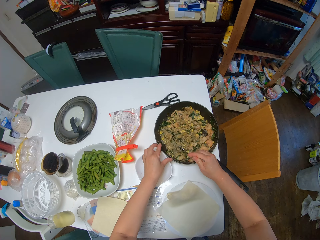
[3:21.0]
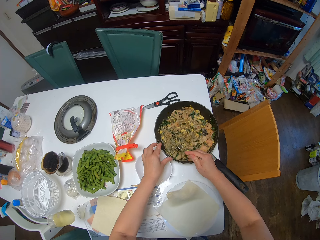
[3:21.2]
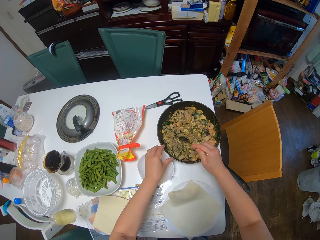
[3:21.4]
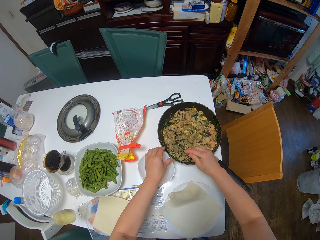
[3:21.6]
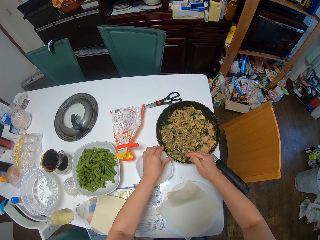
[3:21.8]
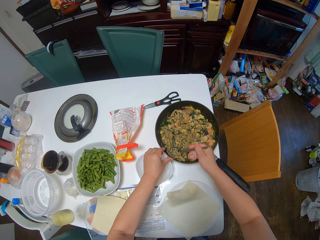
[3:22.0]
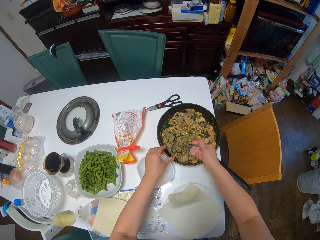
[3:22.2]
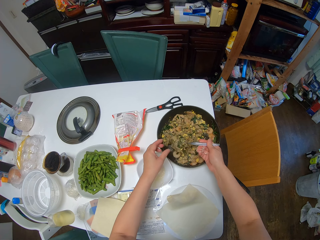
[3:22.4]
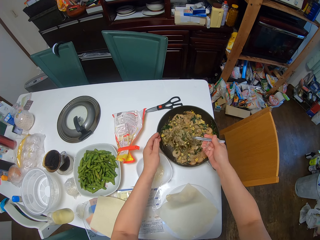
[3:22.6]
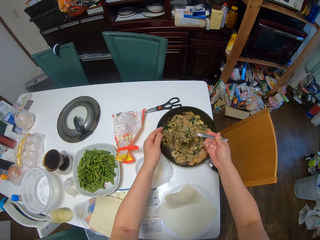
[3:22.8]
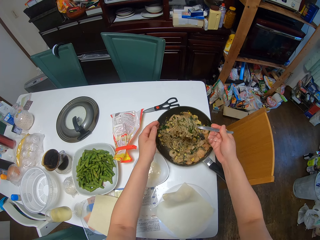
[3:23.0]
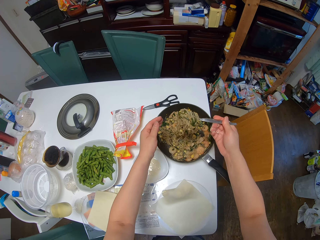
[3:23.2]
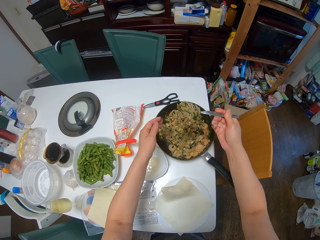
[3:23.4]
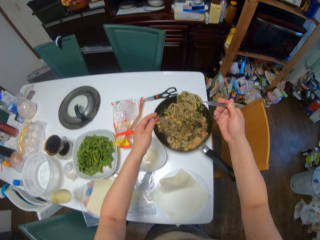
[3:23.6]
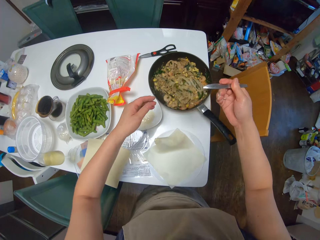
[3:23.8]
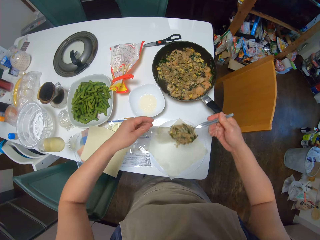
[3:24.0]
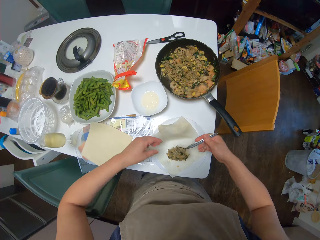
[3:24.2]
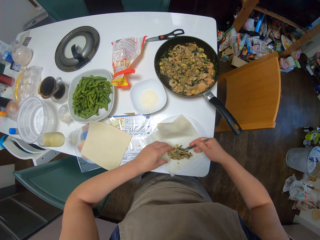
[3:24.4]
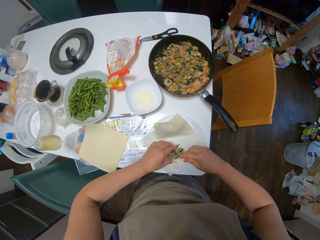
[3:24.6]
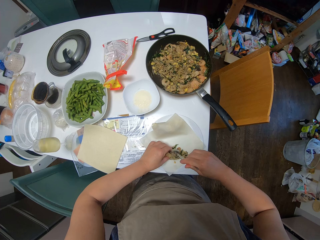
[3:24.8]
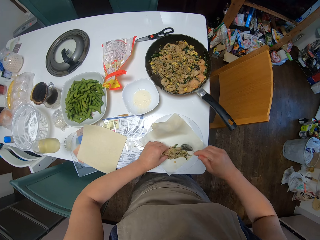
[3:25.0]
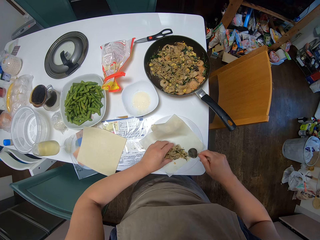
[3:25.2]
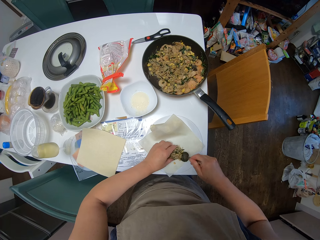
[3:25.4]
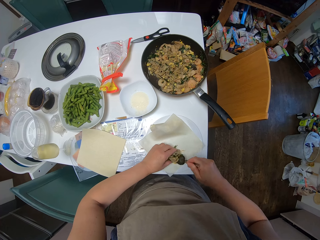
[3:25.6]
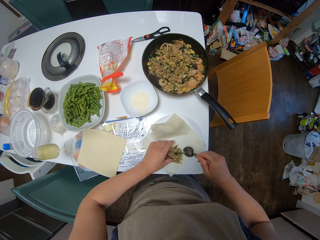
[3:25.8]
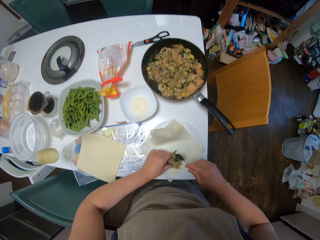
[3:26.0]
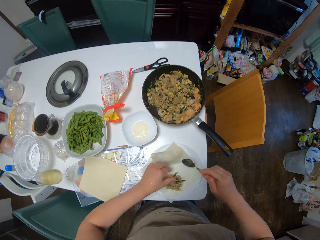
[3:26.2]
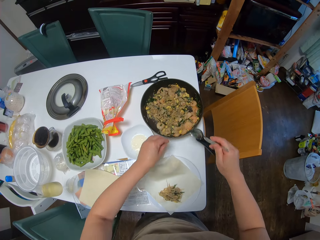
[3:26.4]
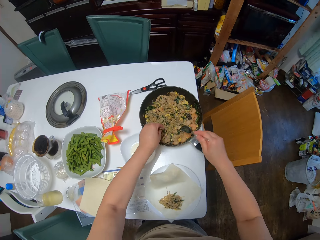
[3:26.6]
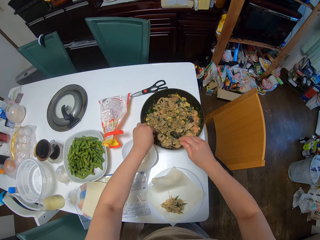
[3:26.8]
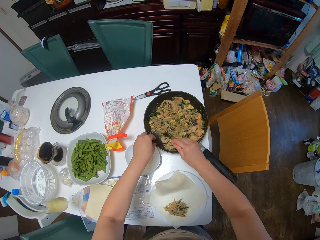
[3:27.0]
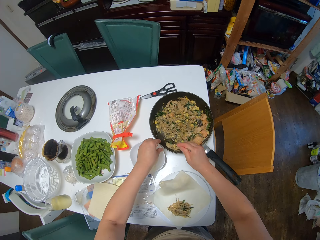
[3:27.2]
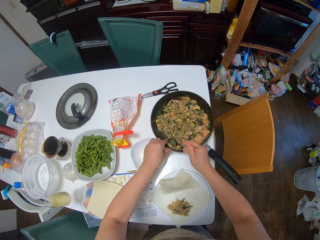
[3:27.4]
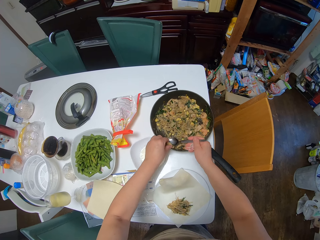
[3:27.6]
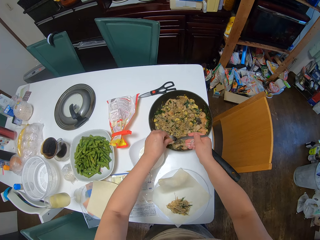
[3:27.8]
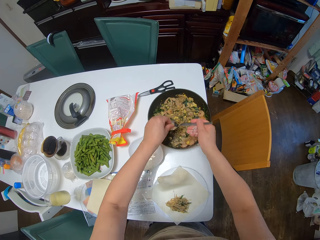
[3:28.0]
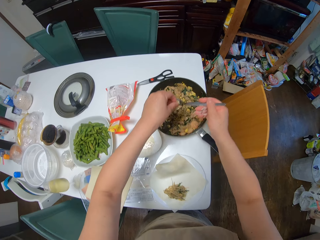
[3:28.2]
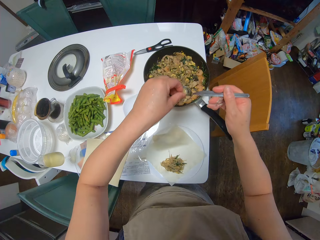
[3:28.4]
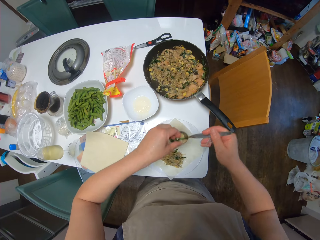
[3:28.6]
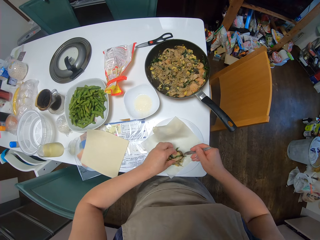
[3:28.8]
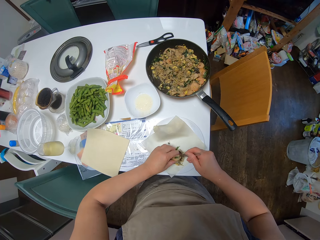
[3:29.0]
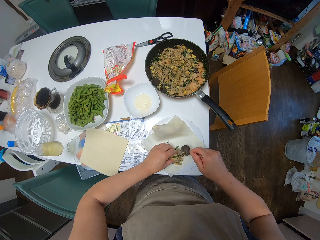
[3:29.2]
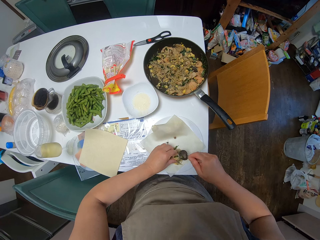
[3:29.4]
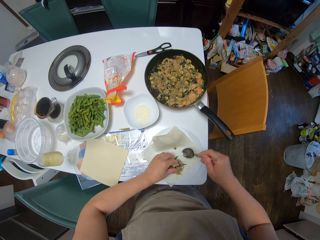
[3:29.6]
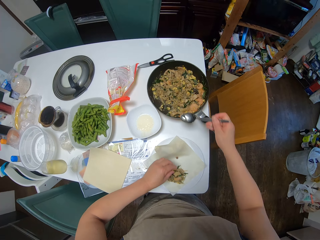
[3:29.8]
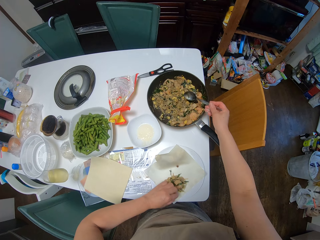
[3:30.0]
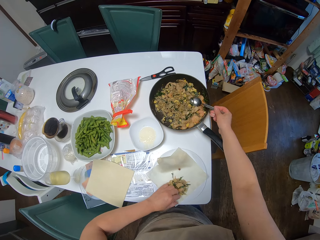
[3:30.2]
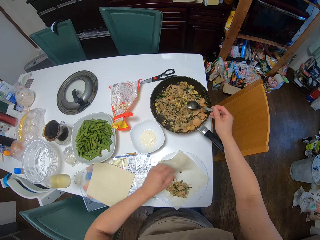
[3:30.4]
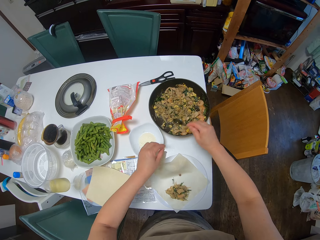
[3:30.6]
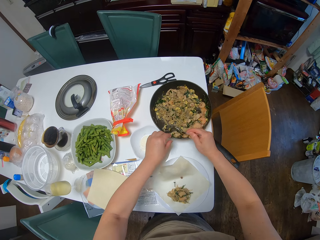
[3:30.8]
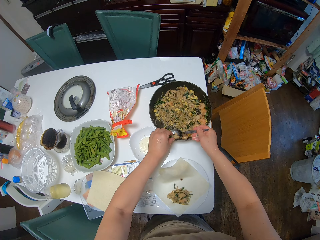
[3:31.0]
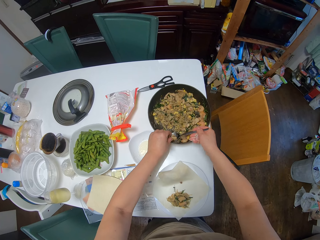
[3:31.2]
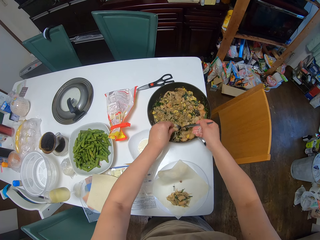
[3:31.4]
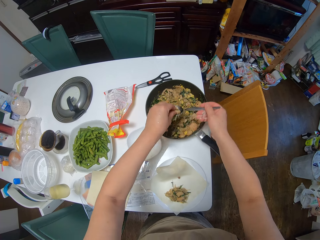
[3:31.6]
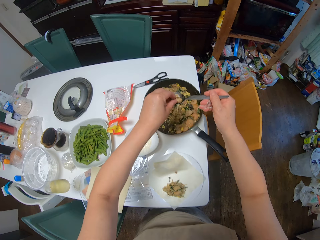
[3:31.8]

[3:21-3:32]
The camera wearer drops the filling on the sheet. They scoop out the filling from the frying pan with the spoon. They drop the filling on the sheet. They scoop out the filling from the frying pan with the spoon.

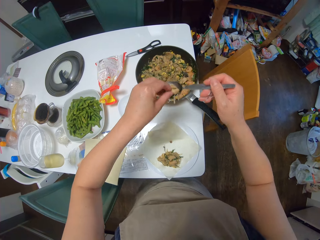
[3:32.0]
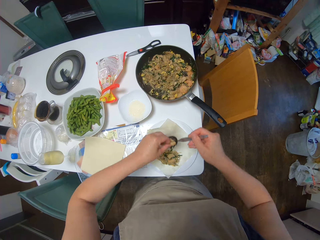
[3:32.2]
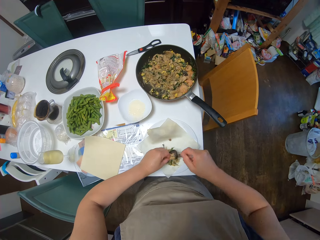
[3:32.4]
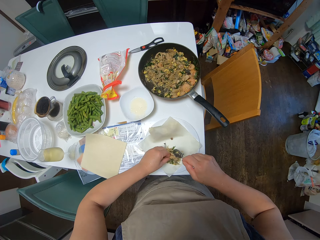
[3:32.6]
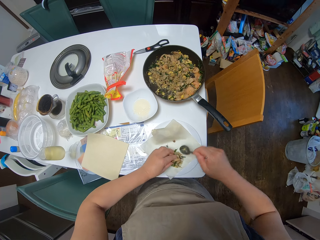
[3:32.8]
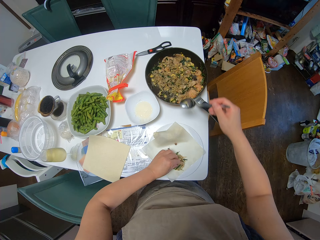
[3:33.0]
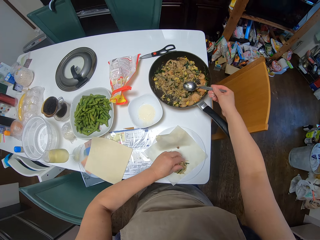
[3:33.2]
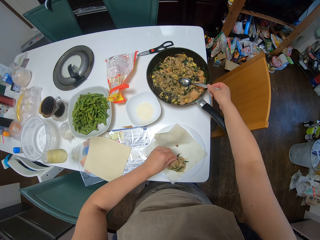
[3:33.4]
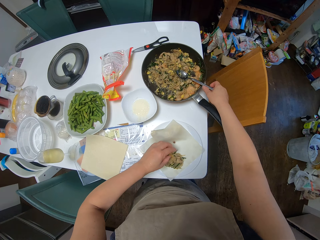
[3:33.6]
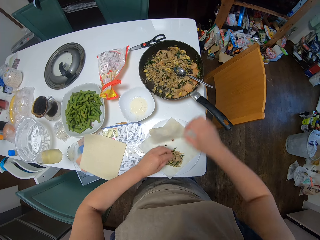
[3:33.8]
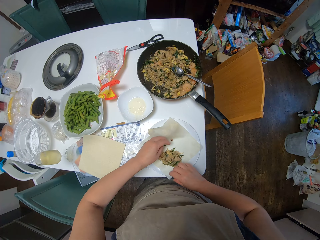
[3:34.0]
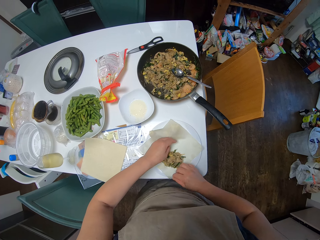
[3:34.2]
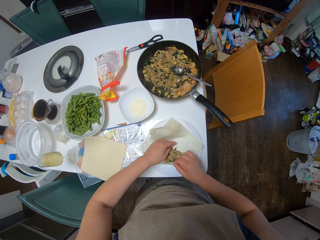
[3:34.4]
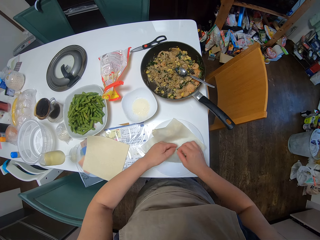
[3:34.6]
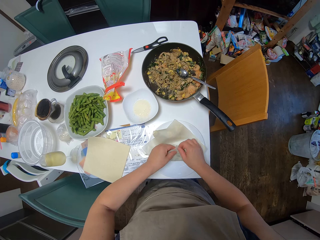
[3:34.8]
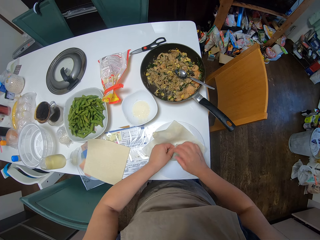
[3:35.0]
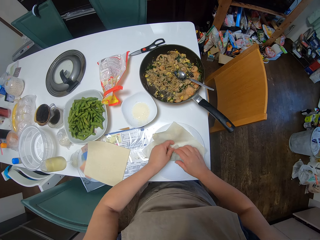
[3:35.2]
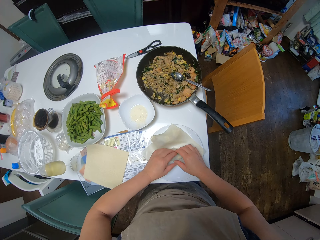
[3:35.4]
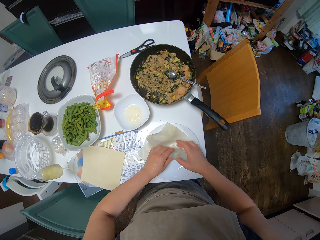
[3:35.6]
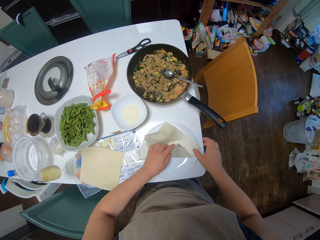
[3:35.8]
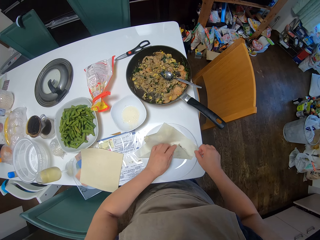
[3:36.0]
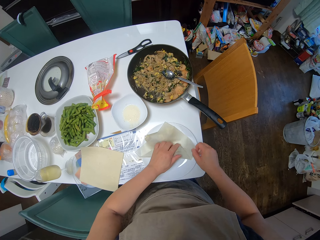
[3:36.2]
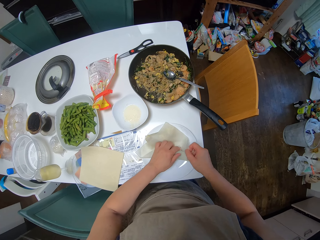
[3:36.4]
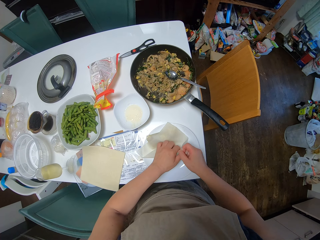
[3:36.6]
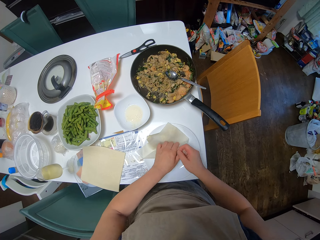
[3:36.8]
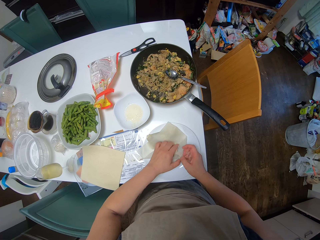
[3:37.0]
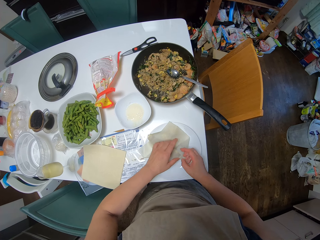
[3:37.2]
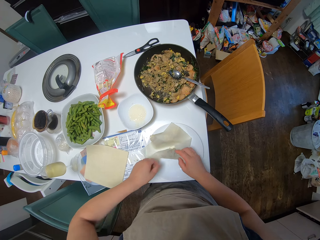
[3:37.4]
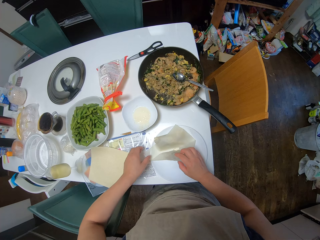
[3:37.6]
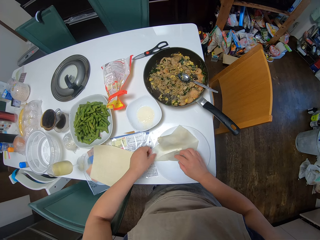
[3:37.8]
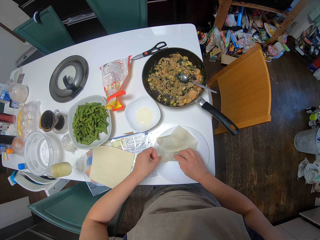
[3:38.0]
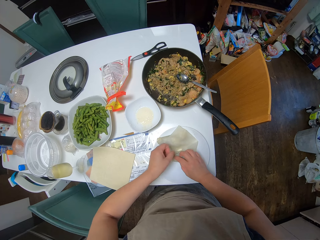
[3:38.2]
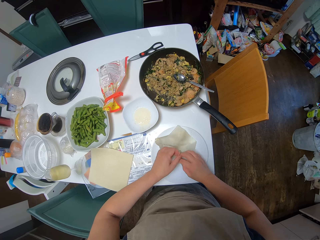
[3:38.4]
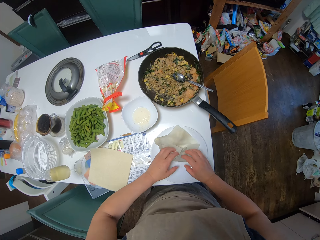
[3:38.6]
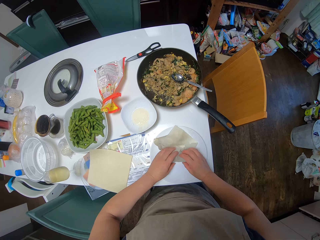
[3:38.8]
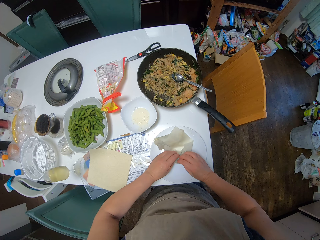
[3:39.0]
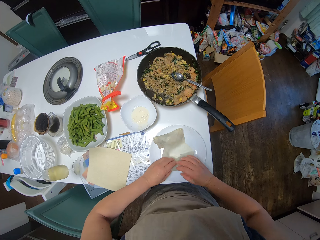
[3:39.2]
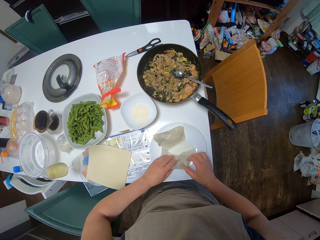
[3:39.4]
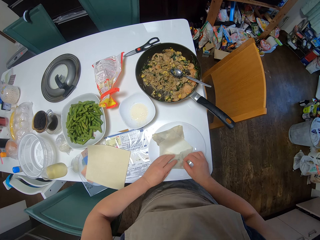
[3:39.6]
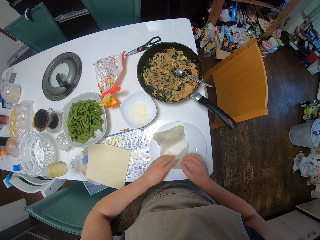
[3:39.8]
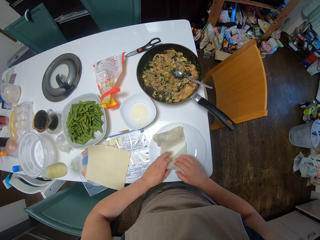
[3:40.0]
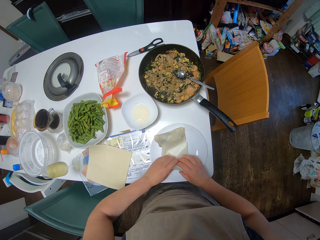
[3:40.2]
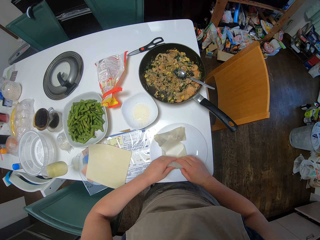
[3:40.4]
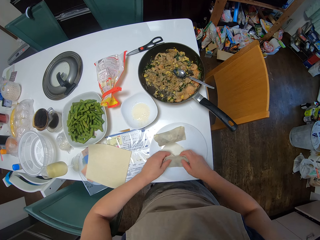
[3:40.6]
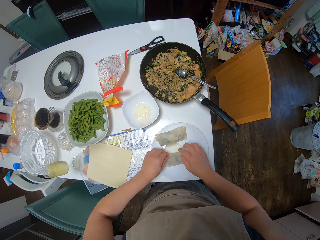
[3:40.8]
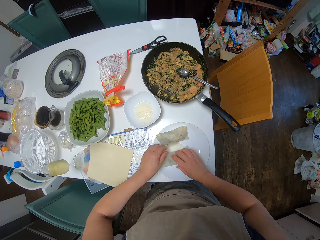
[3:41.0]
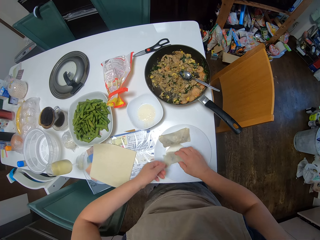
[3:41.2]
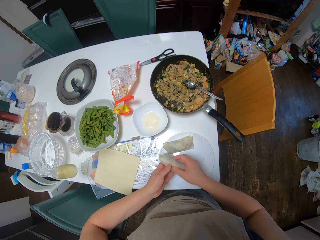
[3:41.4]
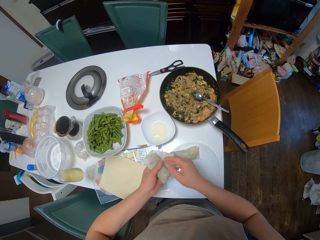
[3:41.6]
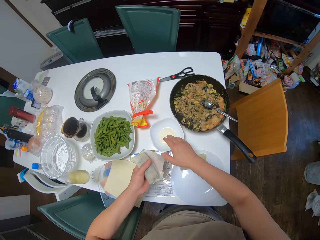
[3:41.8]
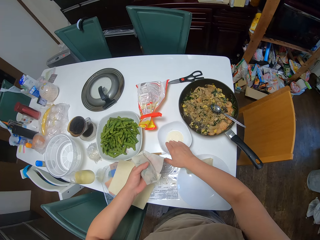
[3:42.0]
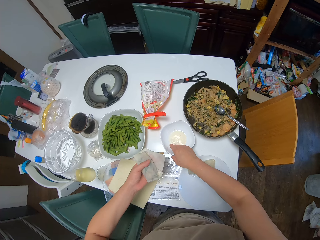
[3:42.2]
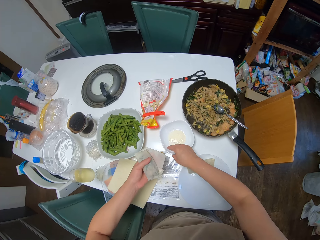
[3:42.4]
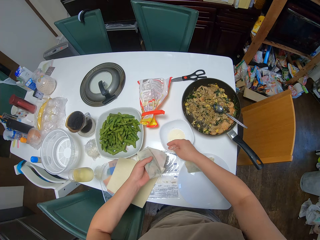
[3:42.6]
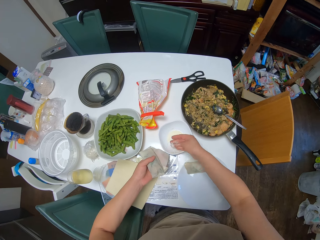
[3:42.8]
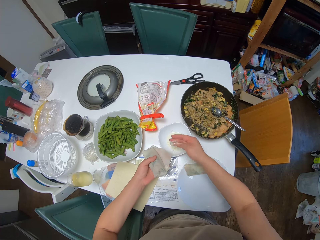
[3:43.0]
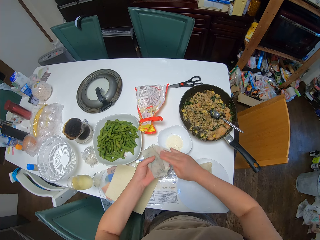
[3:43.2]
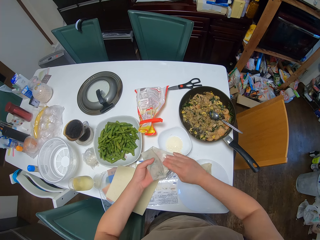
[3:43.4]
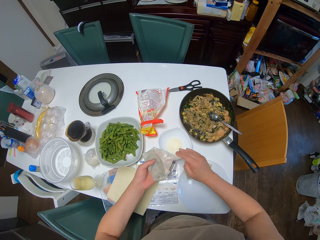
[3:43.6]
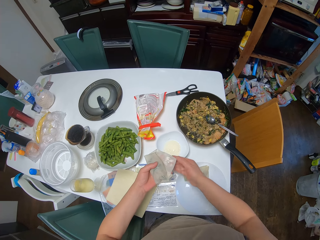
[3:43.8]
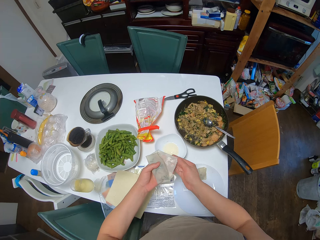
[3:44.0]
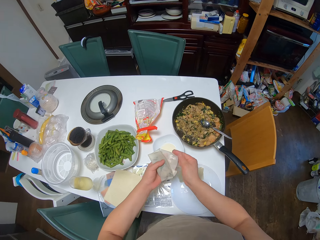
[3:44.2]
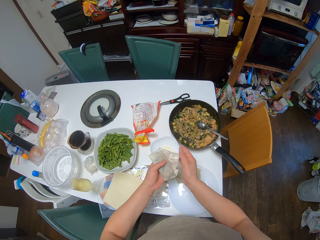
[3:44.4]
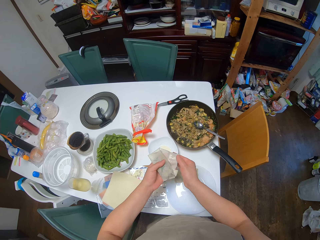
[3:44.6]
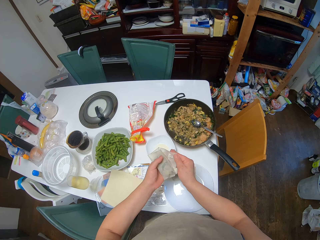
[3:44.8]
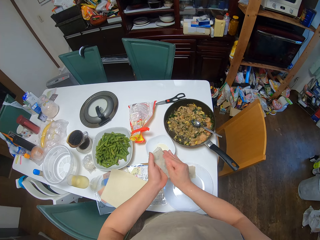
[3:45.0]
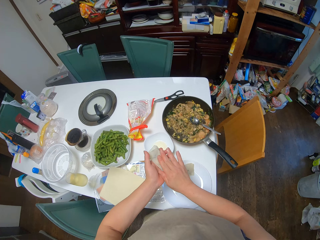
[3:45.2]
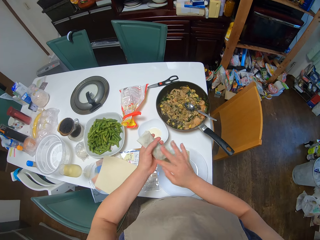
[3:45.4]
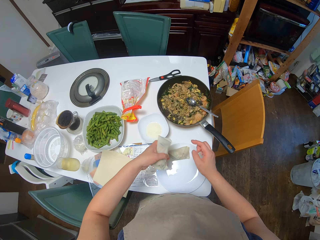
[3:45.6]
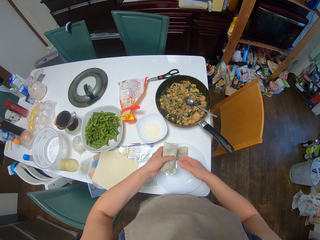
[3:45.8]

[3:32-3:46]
The camera wearer drops the filling on the sheet. She drops the spoon in the frying pan. She folds the sheet. She picks up the spring roll from the other plate with her right hand. She passes the spring roll to her left hand. She dips her right hand in the plate of flour. She rubs the flour mix on the sheet. She seals the spring roll.
